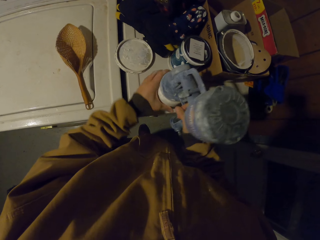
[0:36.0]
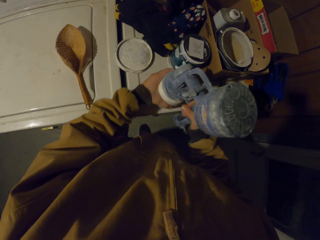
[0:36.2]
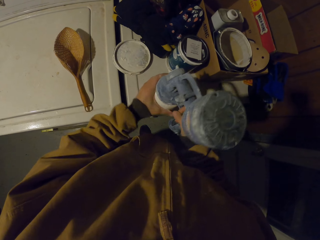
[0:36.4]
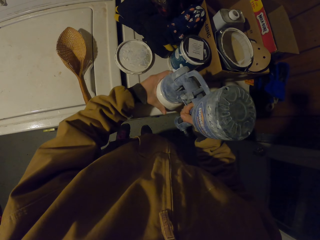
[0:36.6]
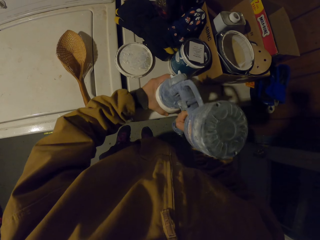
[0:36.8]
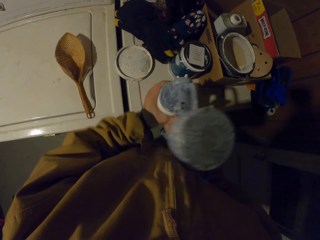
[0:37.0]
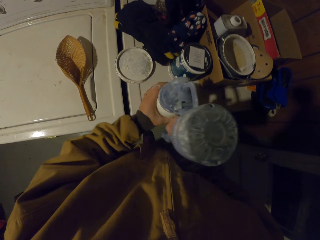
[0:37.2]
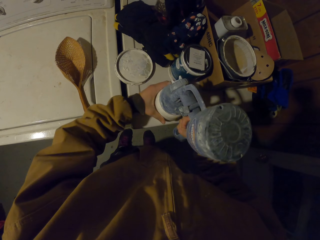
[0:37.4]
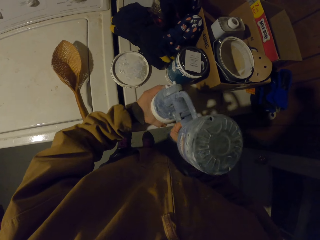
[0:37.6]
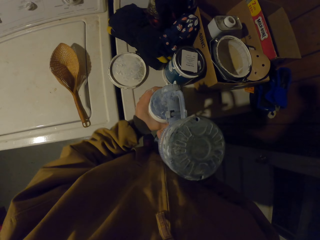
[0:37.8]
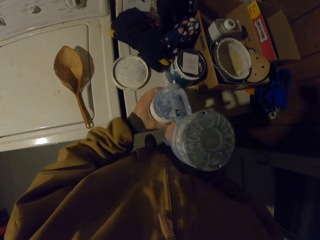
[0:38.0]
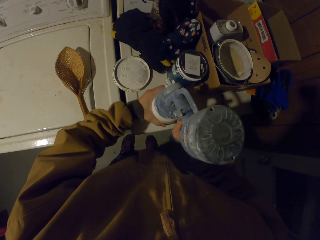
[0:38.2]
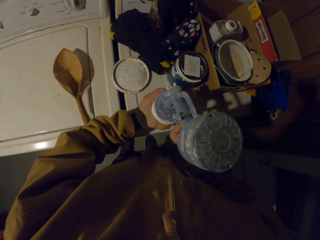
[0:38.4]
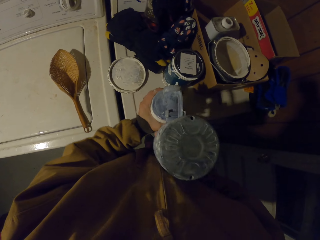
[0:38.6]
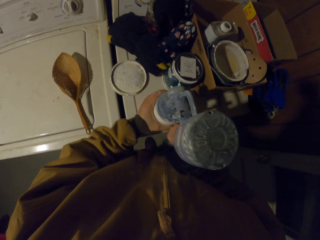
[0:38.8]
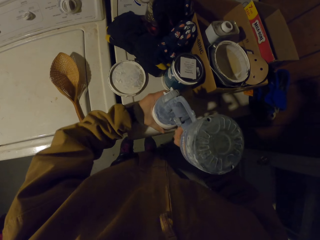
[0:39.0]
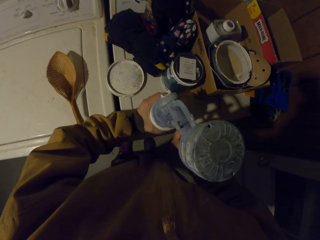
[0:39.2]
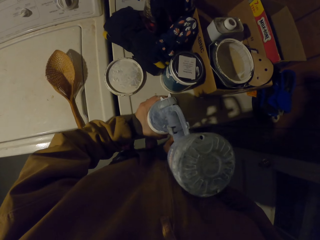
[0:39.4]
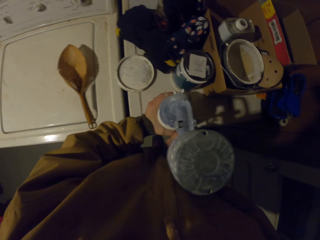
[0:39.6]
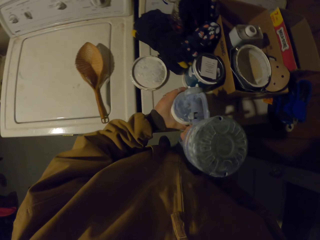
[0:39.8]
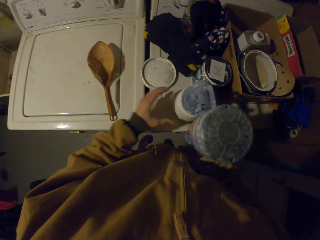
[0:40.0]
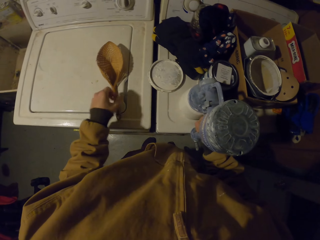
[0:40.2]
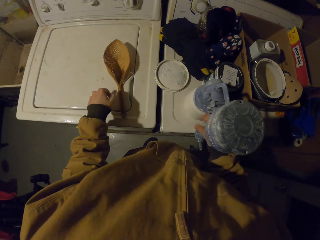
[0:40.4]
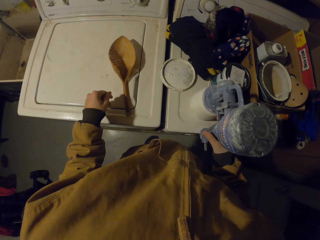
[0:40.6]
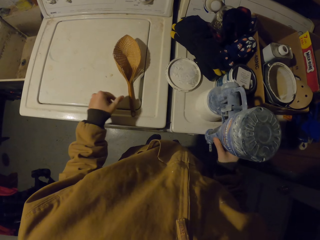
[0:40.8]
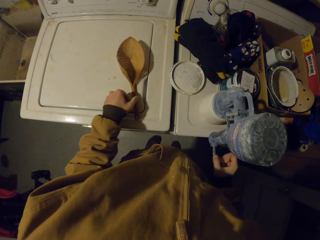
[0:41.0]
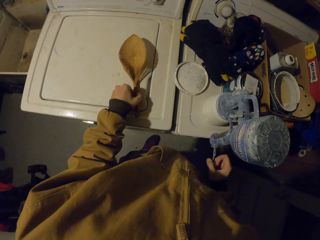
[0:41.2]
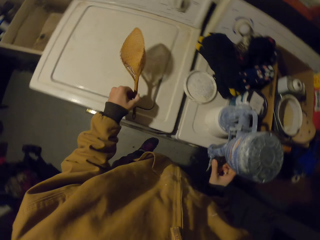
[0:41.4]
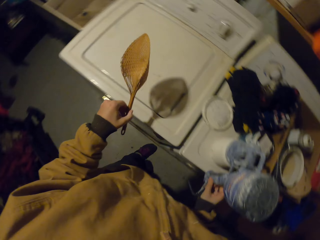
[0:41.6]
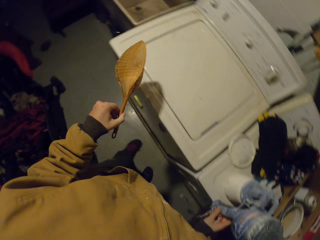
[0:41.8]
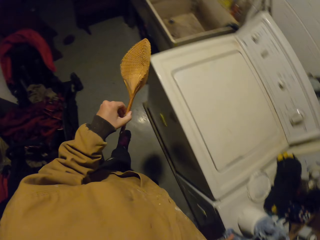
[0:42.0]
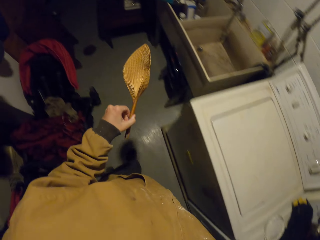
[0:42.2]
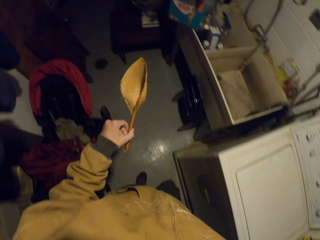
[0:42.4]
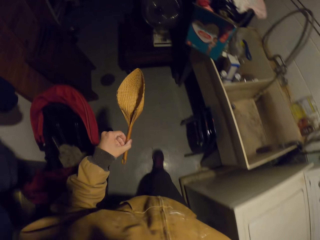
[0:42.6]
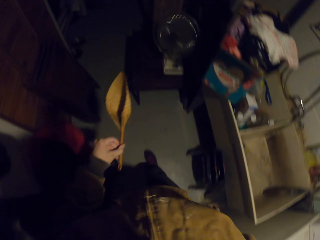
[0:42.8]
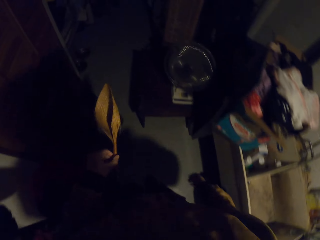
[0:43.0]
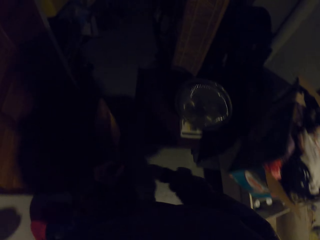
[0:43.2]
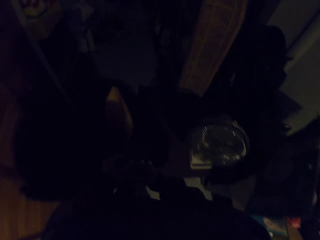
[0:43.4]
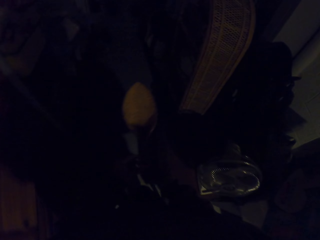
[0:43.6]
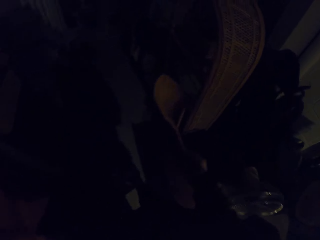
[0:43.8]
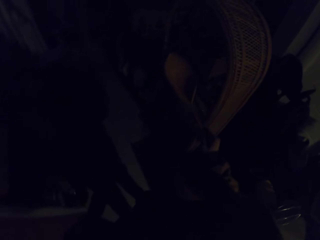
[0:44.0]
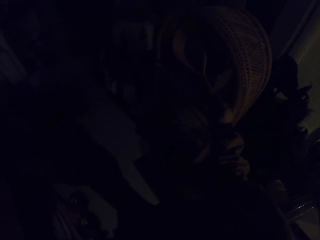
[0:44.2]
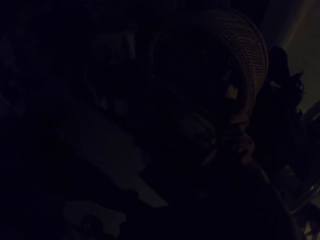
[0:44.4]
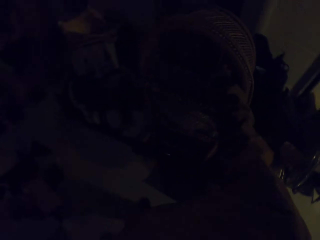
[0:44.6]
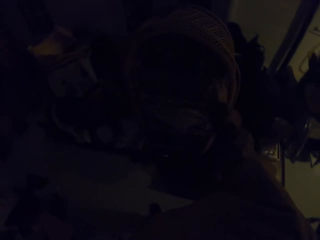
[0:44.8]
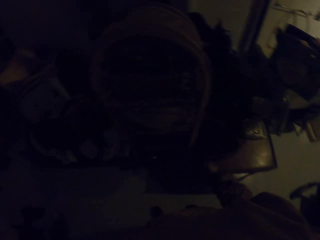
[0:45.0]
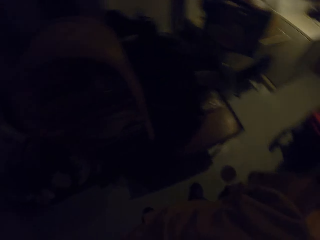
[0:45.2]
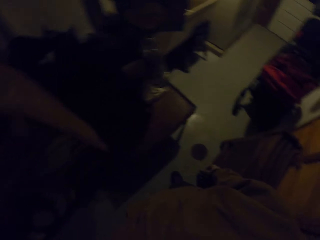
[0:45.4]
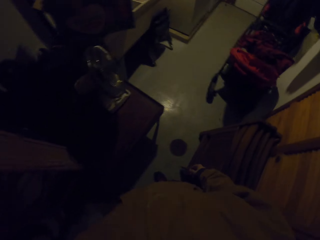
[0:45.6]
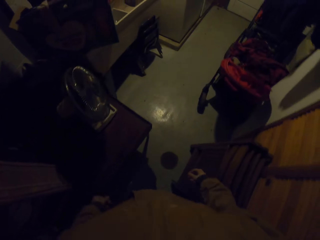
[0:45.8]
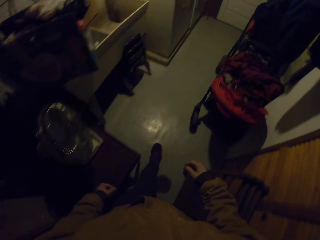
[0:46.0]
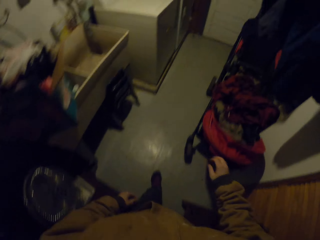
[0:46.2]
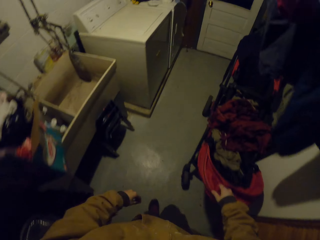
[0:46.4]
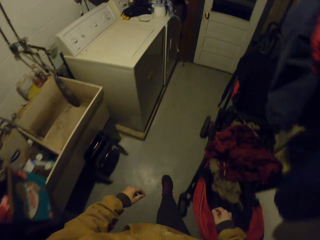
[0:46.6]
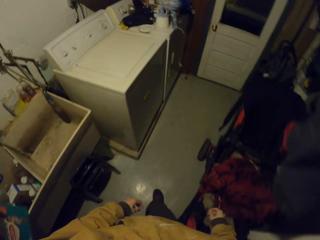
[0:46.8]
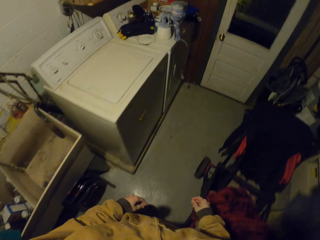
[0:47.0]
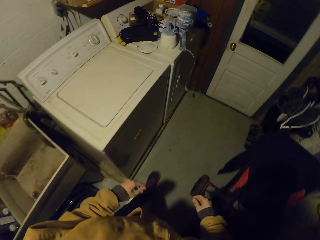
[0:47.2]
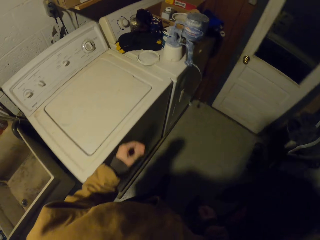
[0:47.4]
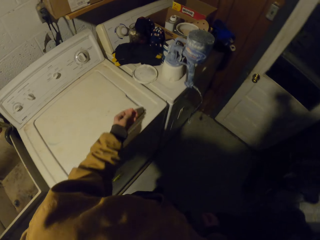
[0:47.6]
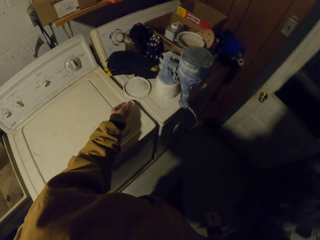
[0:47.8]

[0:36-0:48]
The camera wearer picks up a mixer. They walk with the mixer. They put the mixer down. They walk around.

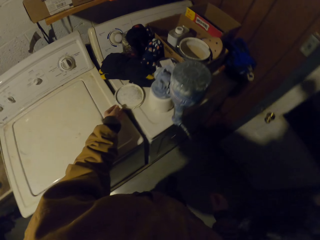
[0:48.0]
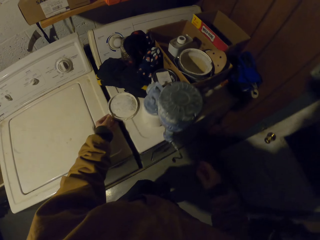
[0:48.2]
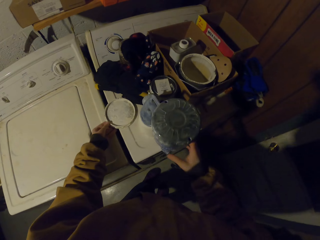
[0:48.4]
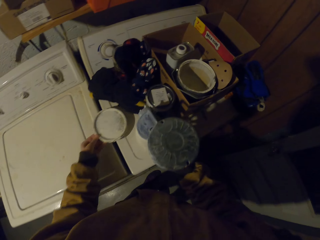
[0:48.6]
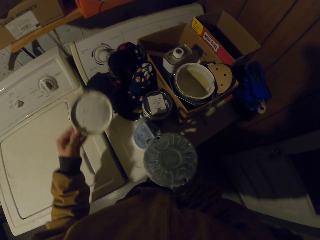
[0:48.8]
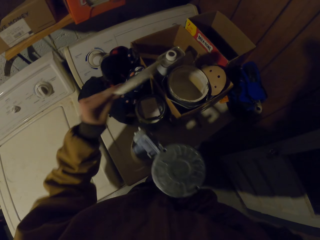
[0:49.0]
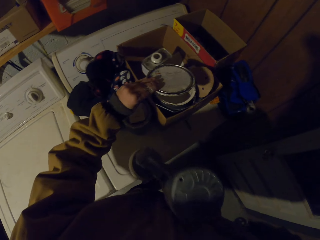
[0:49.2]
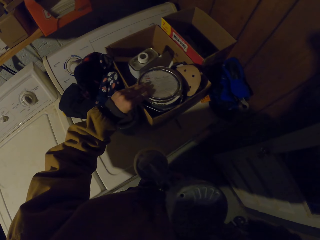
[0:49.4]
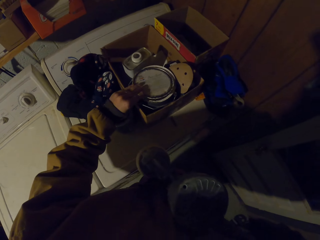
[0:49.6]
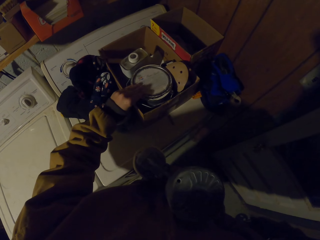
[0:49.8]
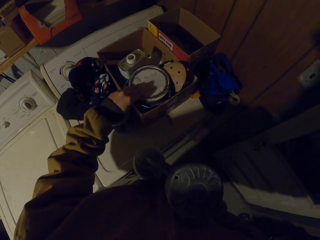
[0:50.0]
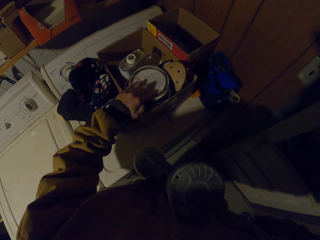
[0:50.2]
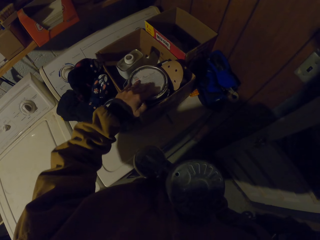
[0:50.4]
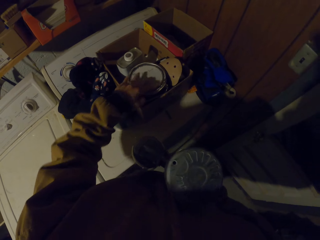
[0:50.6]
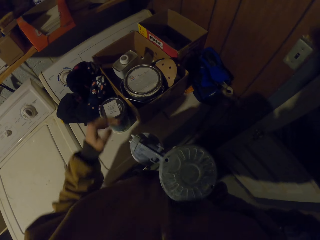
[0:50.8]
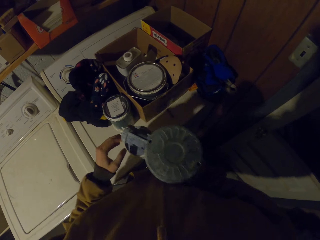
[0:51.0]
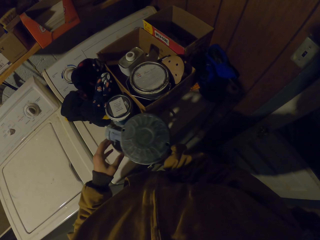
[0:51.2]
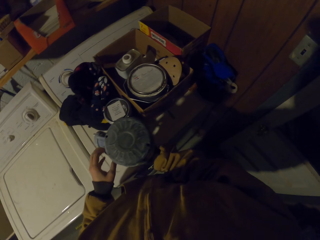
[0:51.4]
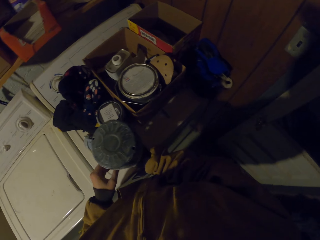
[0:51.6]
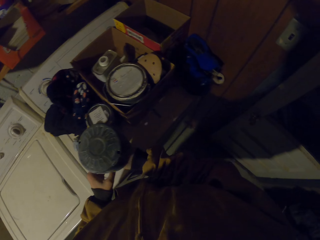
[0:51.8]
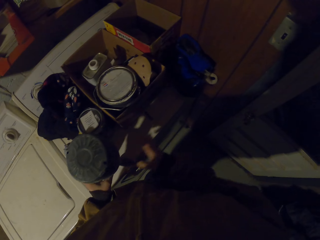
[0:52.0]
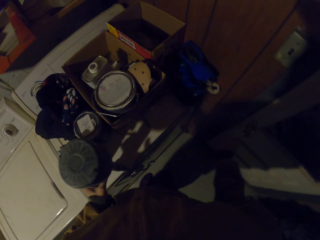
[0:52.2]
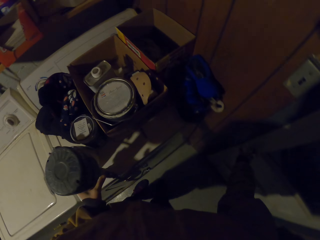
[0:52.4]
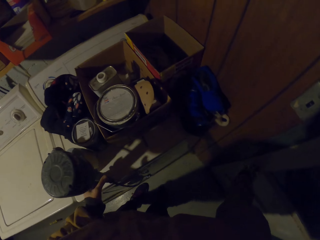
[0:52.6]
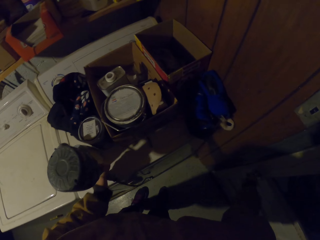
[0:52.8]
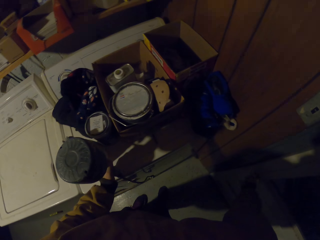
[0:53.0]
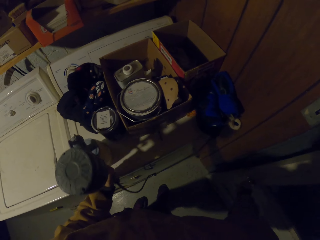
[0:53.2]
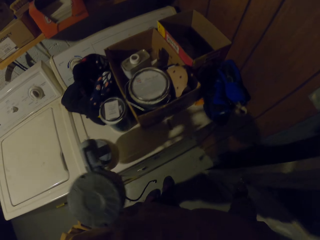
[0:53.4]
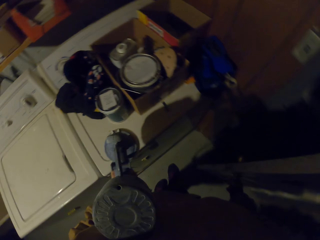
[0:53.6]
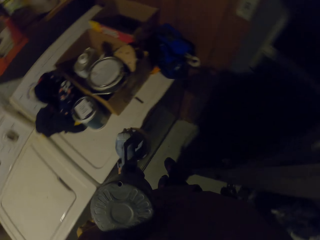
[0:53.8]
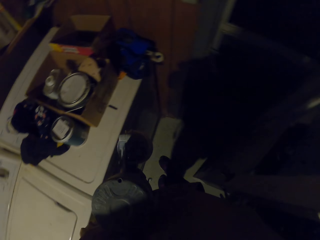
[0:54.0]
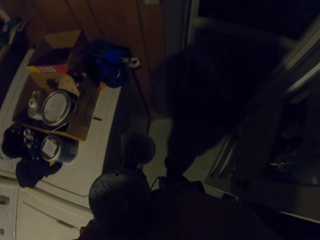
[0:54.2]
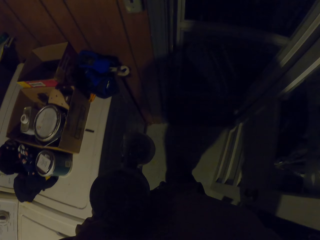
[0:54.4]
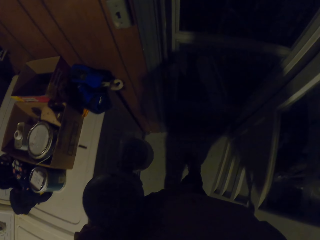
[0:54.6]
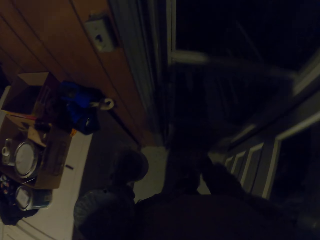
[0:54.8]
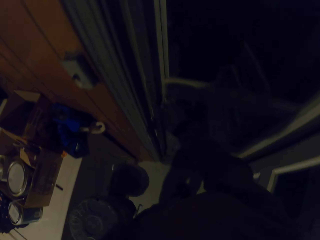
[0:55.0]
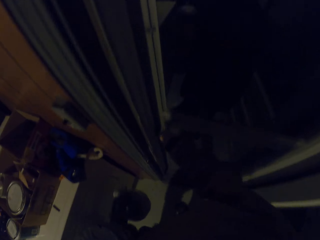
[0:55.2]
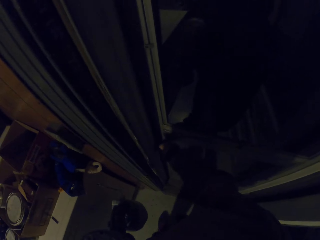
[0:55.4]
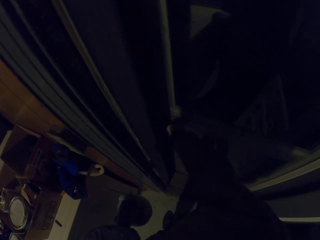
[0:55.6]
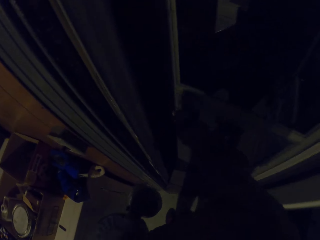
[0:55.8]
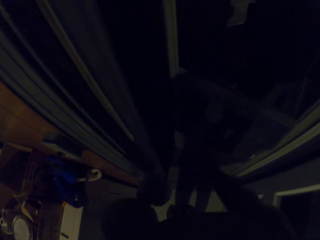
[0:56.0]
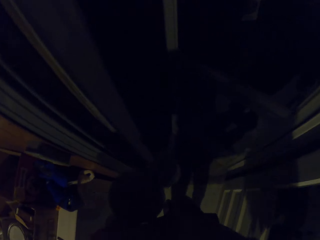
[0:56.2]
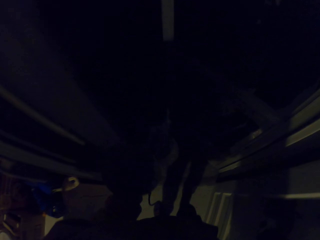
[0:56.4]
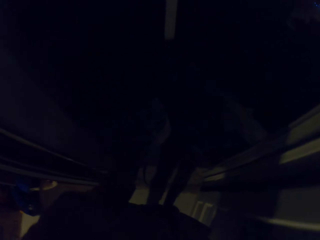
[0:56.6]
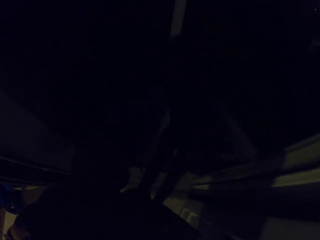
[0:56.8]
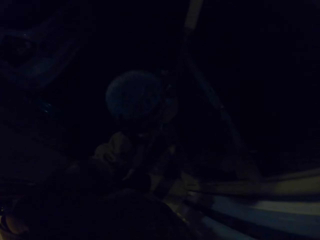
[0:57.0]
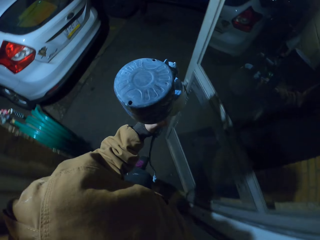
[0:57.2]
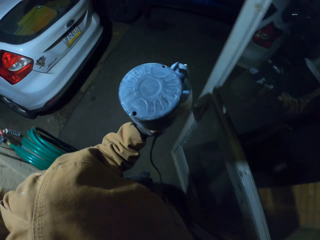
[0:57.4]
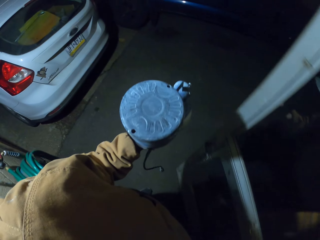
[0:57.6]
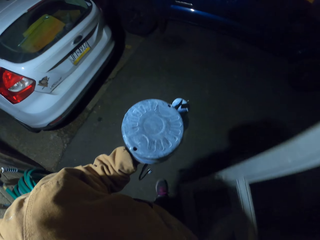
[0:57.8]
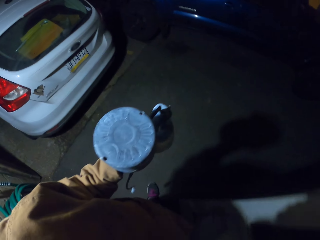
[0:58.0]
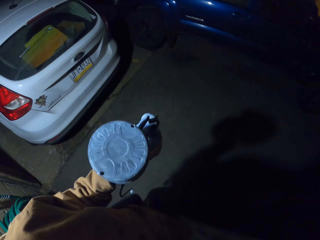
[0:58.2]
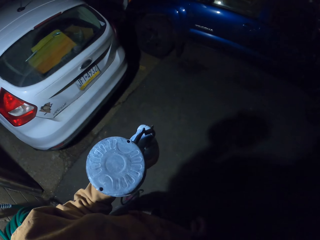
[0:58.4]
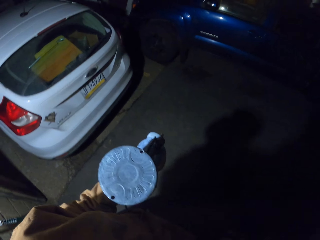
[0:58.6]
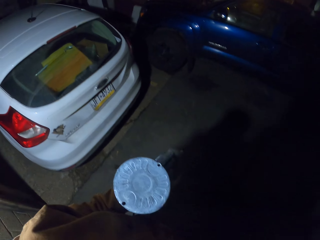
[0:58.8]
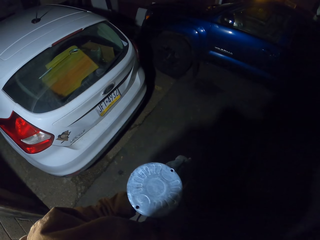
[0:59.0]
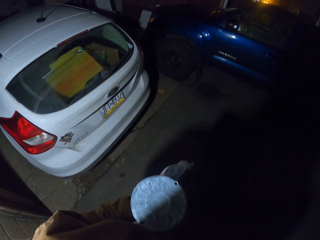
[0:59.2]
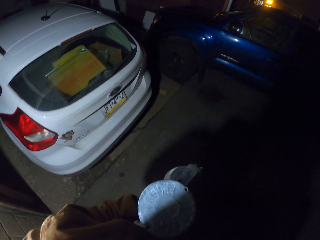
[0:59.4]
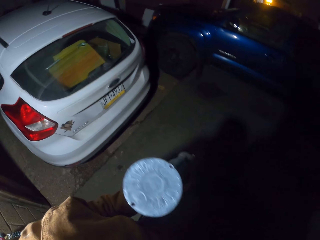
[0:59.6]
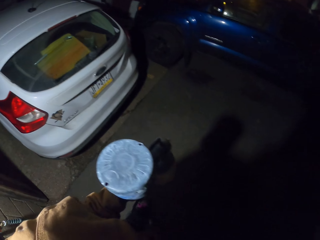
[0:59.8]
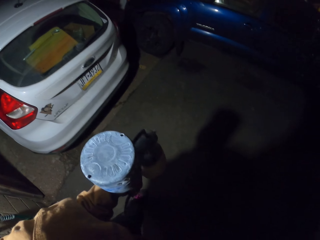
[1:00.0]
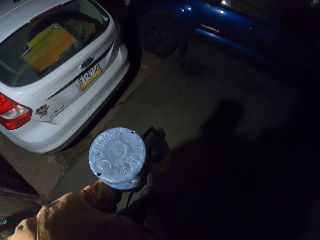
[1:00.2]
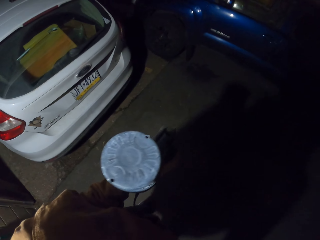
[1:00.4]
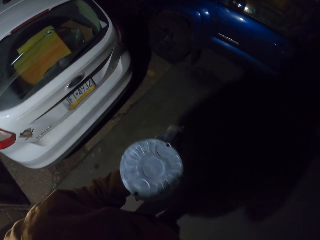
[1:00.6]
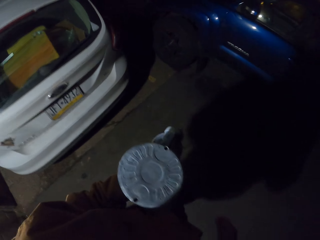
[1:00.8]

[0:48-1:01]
The camera wearer picks up a paint can lid and picks up a paint sprayer. They put the paint can lid on the paint can. They open the door. They walk with the paint sprayer. They open the door. They turn the lights on. They walk with the paint sprayer.
